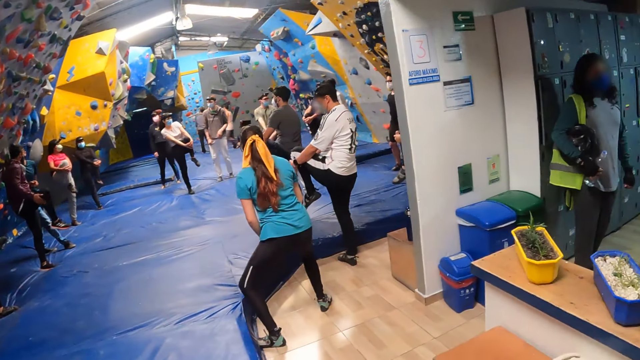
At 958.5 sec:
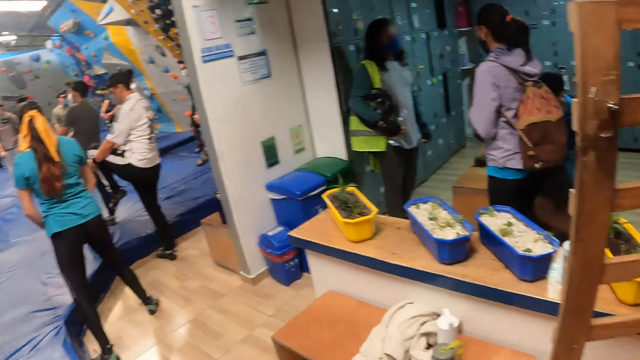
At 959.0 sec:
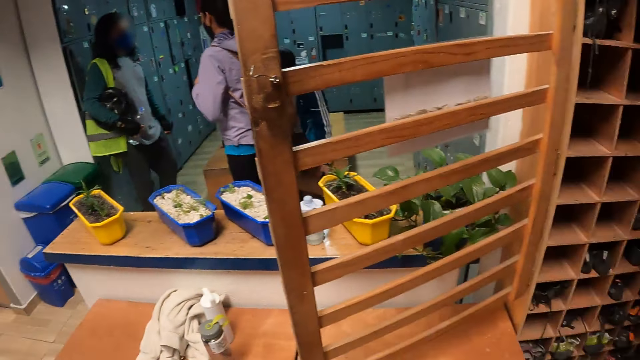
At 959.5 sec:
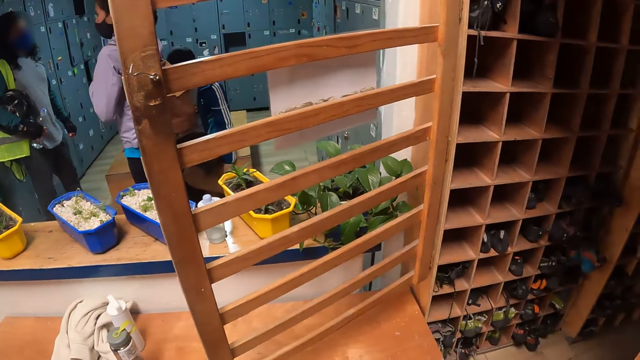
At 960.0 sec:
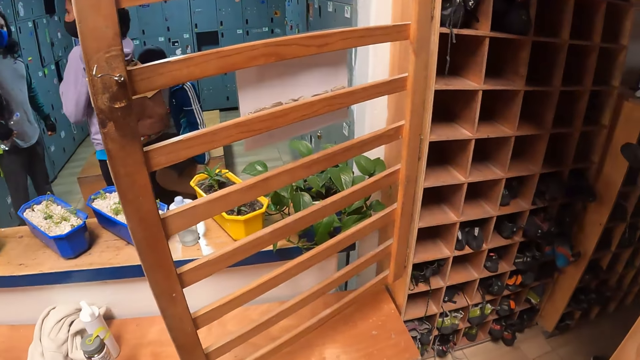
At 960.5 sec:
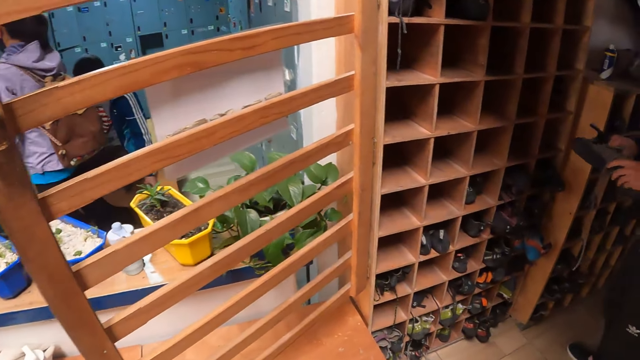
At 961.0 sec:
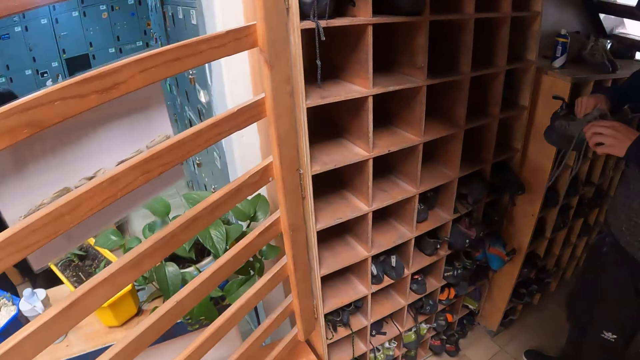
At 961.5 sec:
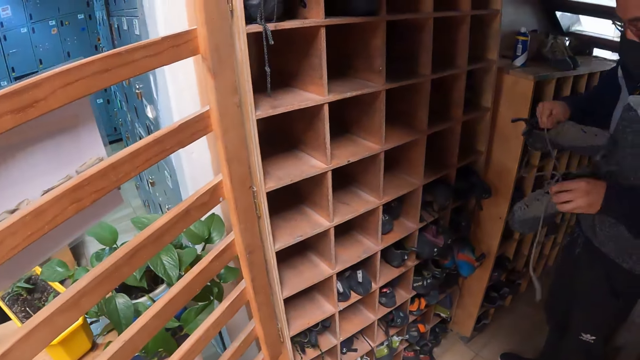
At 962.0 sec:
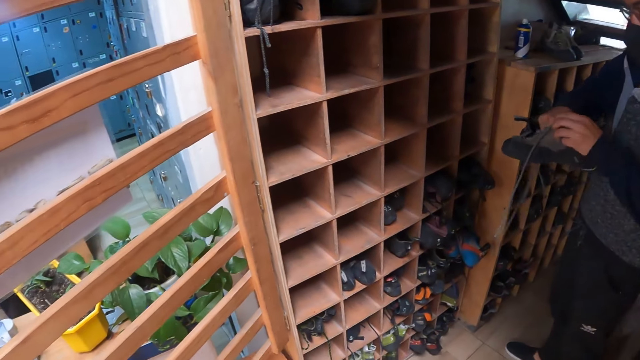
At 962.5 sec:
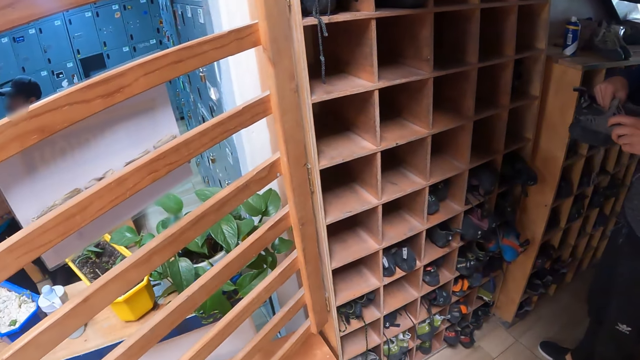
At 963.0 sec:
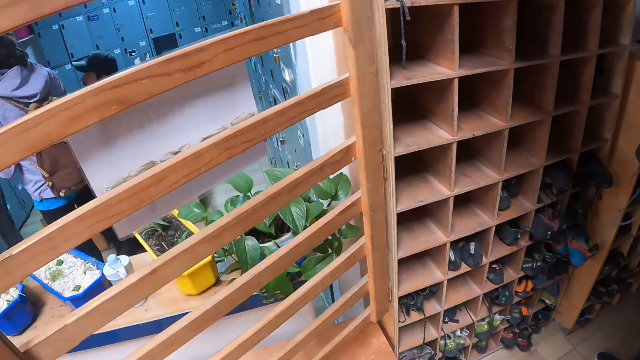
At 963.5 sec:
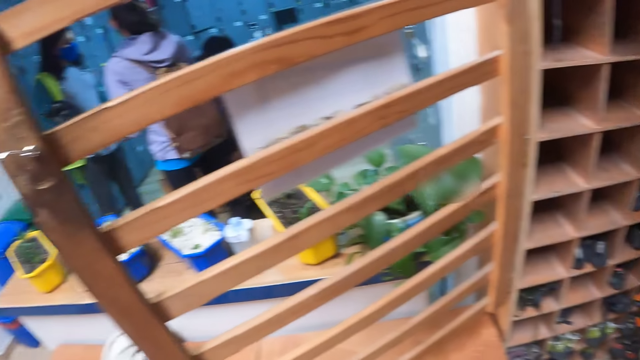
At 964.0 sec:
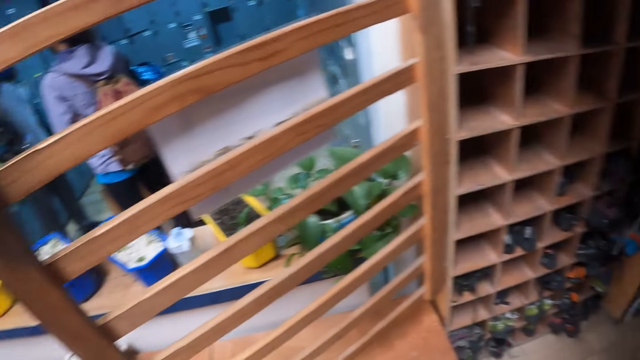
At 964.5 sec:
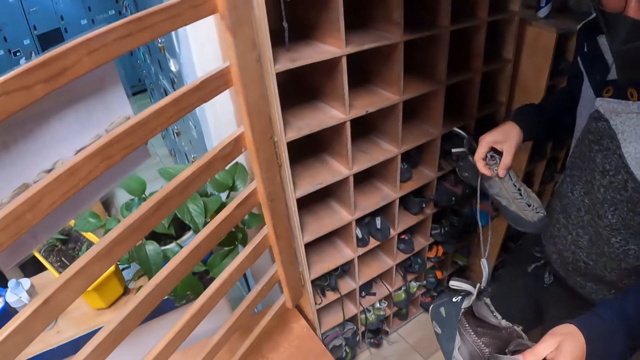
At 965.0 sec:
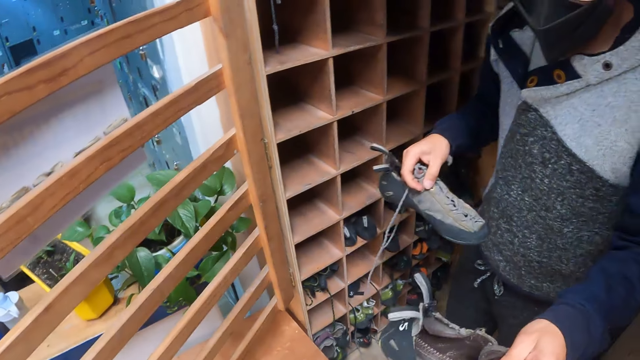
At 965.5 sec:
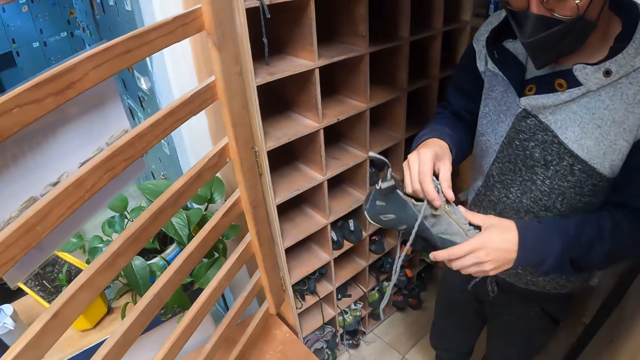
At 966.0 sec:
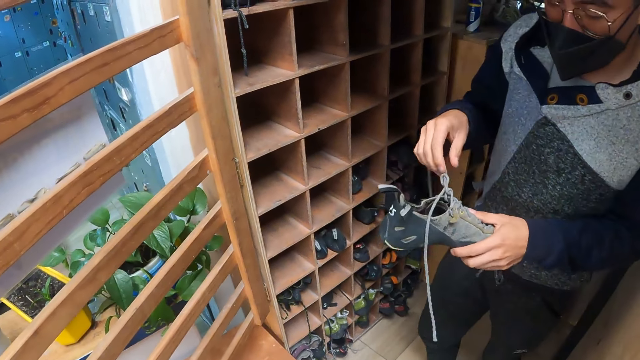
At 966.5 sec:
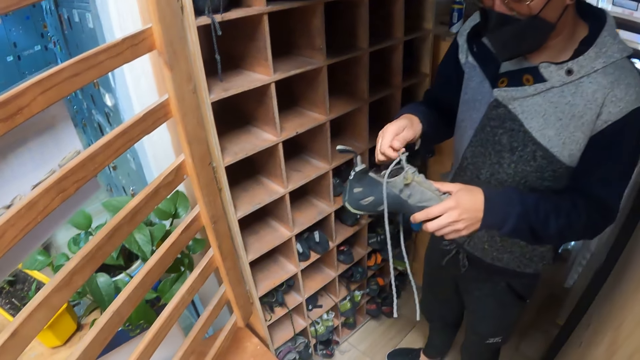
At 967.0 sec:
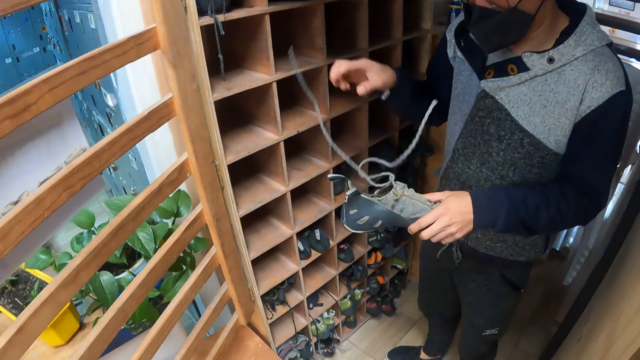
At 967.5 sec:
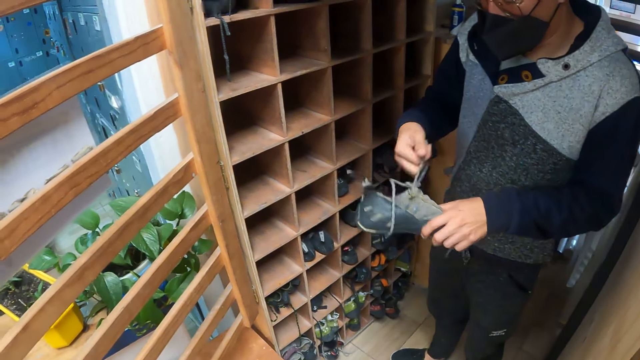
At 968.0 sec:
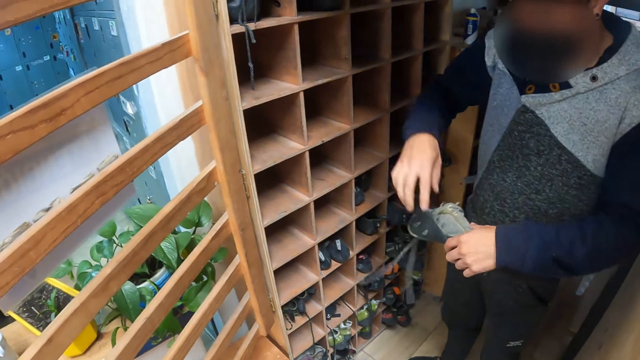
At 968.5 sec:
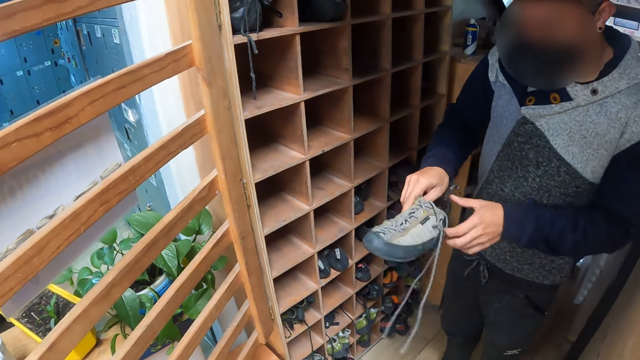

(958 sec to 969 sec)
The man holds a pair of shoes in both hands. He widens a shoe with both hands. The camera wearer collects the shoe from the man with her right hand. The man hands the shoe to the camera wearer. He loosens a lace of the shoe with both hands.

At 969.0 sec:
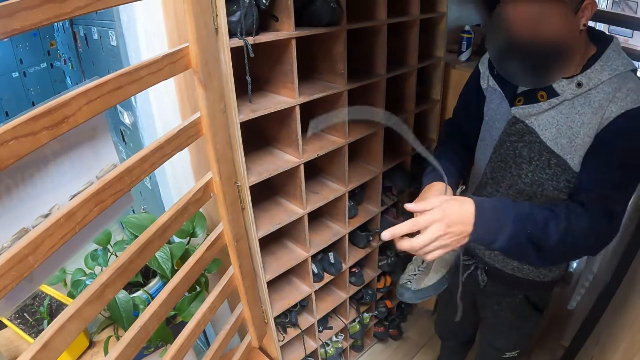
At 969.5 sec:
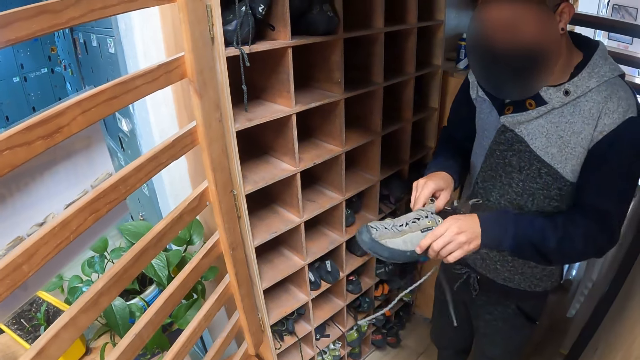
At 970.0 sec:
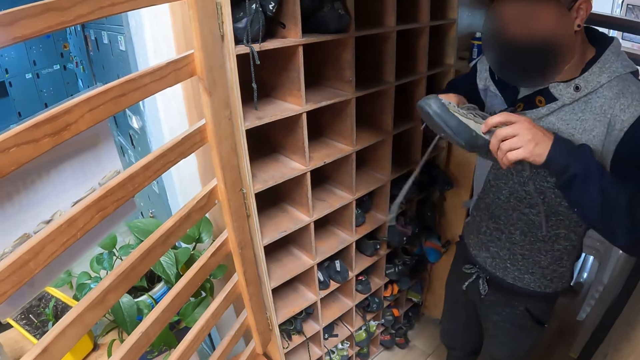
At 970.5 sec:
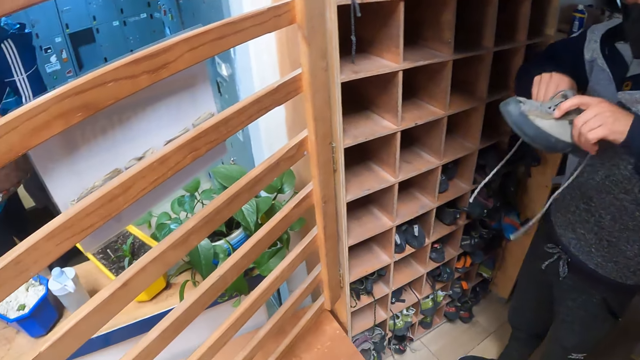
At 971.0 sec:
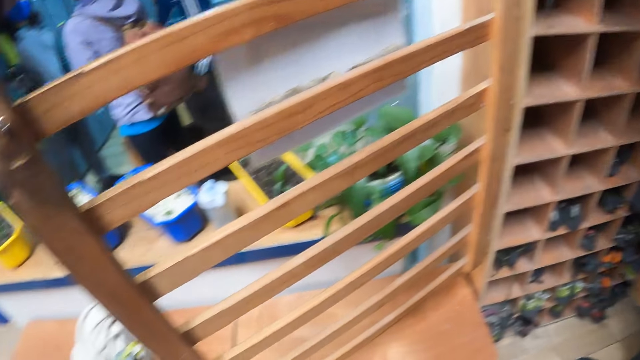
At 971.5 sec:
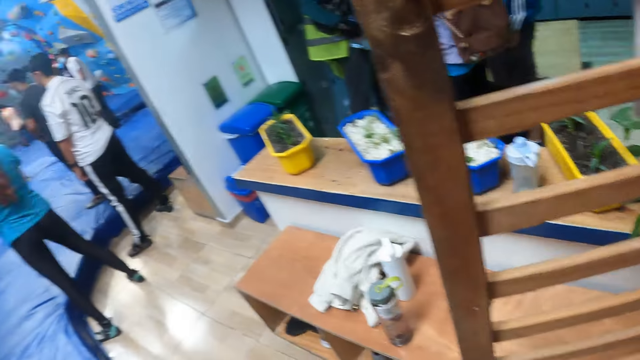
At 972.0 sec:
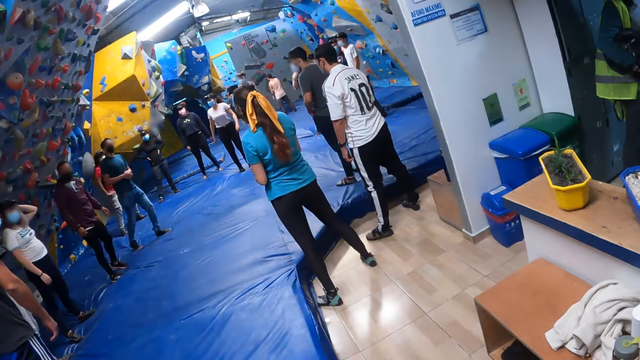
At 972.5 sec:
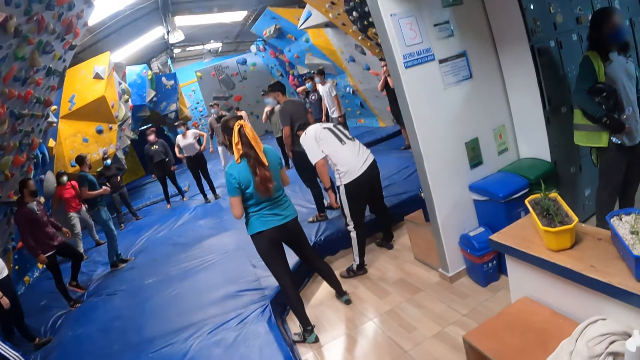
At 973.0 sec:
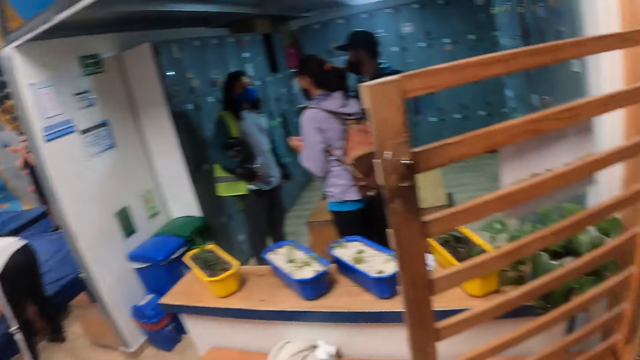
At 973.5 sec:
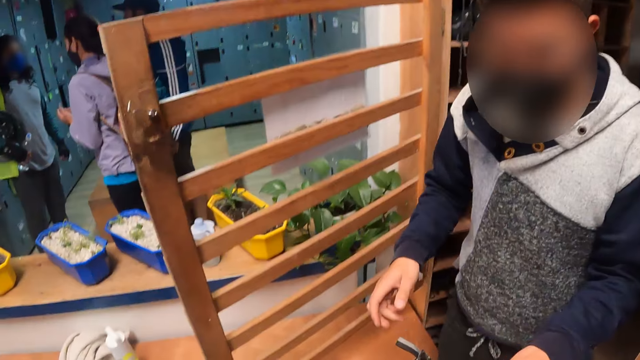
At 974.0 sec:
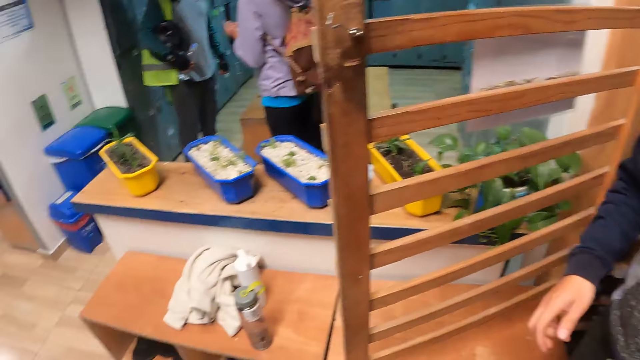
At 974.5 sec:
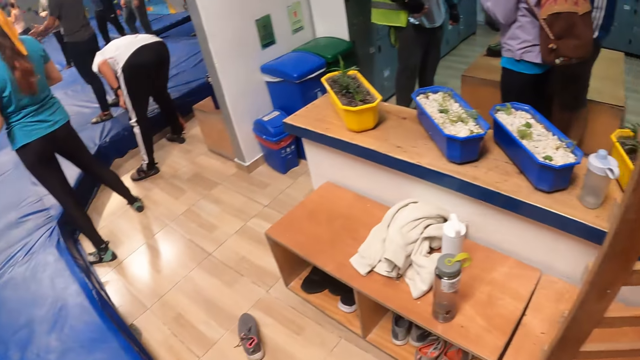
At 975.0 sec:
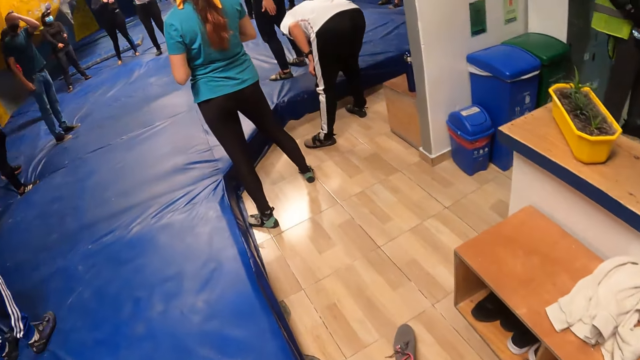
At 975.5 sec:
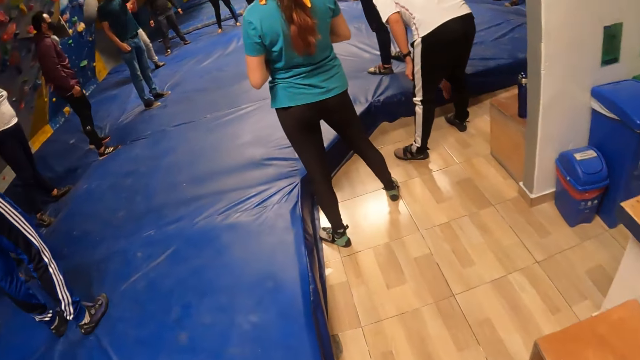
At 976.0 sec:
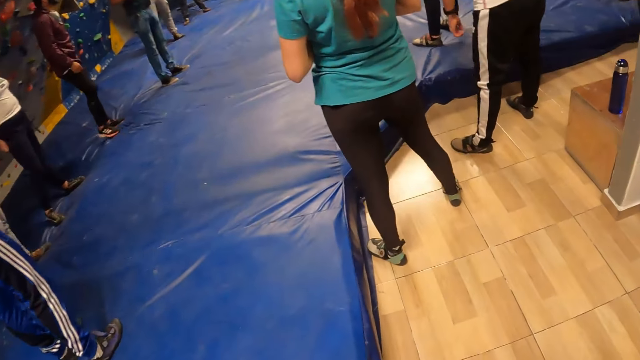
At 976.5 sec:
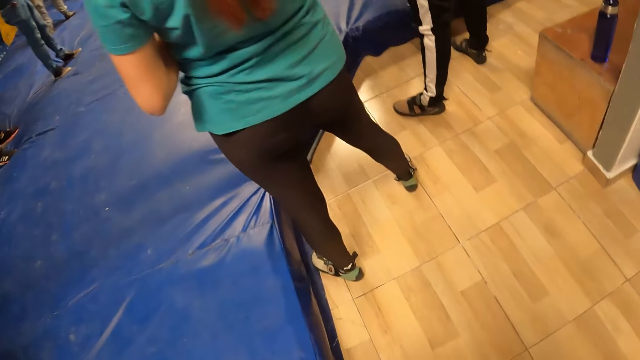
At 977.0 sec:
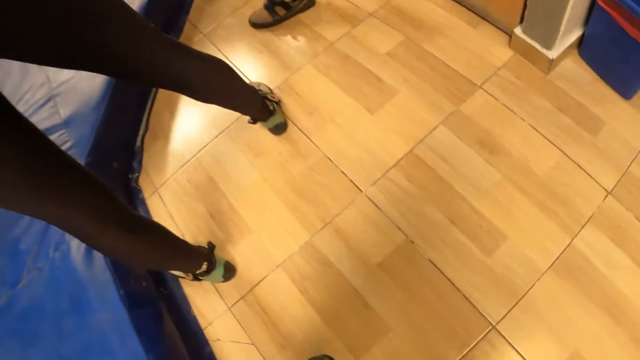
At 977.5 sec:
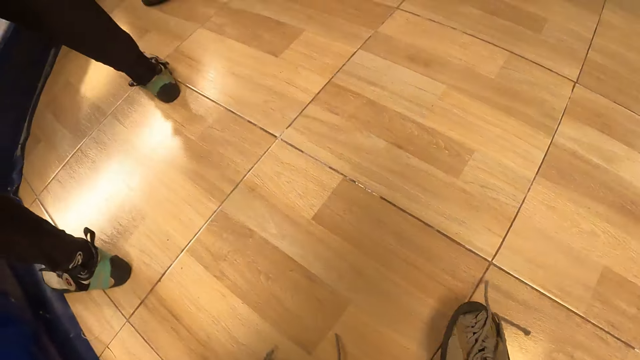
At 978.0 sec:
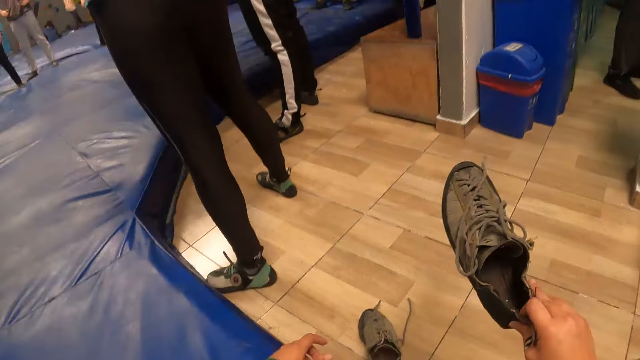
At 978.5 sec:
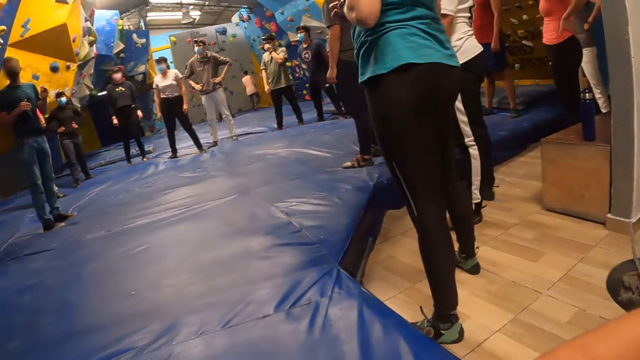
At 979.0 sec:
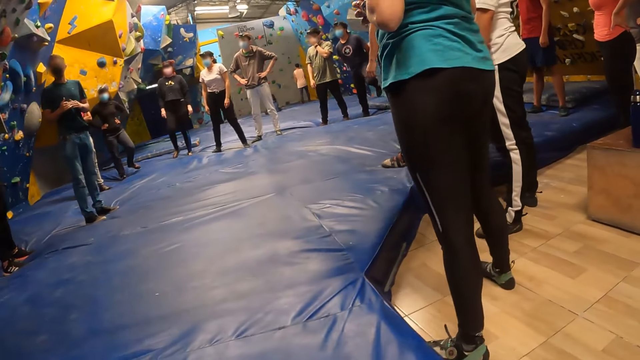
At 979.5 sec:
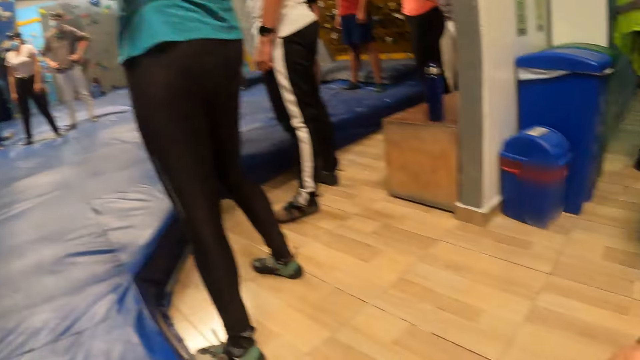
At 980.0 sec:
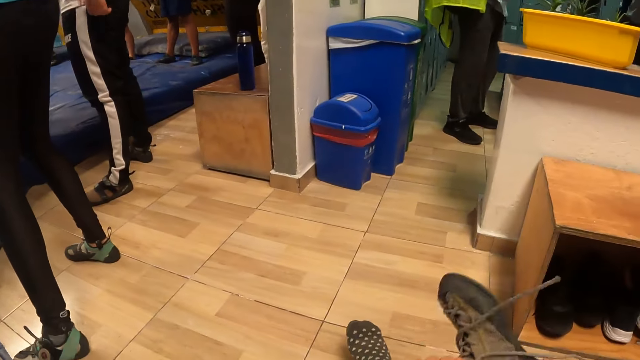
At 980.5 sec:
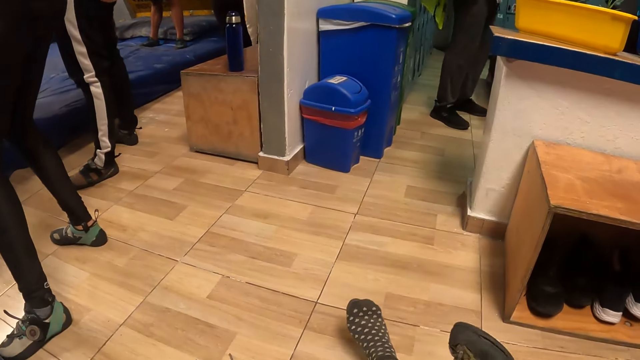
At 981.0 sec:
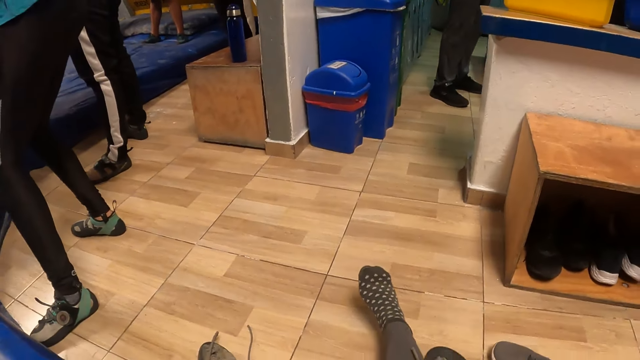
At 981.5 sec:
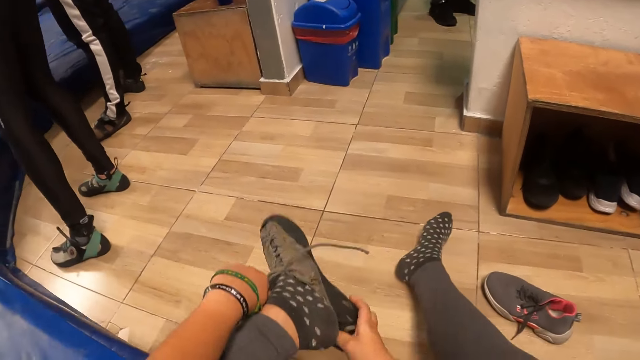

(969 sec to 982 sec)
The man widens the shoe with both hands. The camera wearer looks around. The man gives the shoe to the camera wearer with his left hand. The camera wearer sits down. She adjusts the left pair with both hands and wears the left pair on her left leg with both hands.
